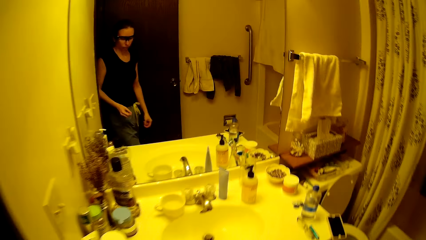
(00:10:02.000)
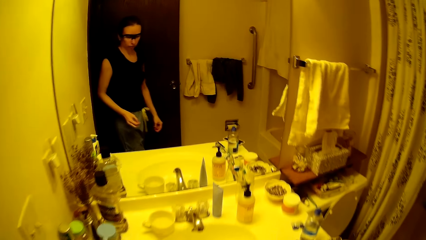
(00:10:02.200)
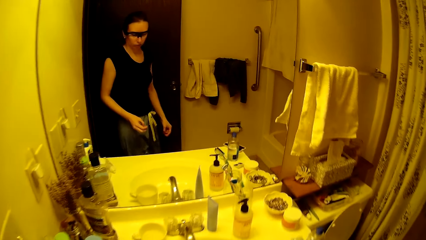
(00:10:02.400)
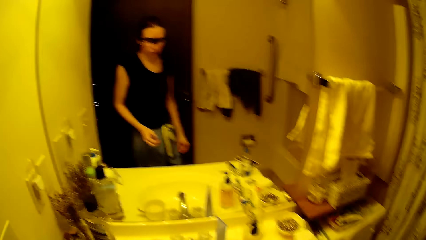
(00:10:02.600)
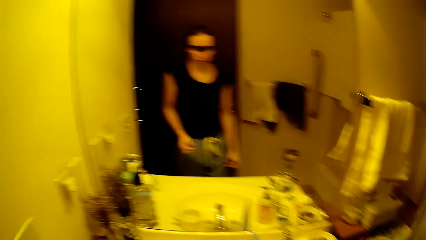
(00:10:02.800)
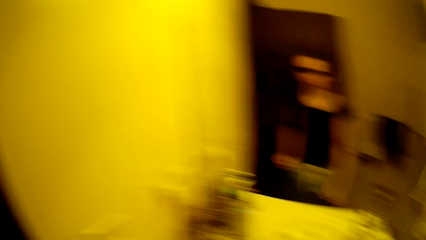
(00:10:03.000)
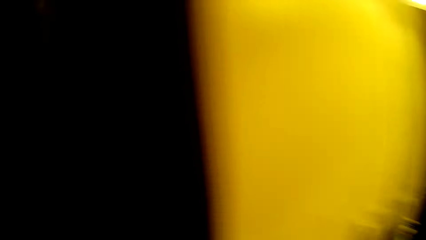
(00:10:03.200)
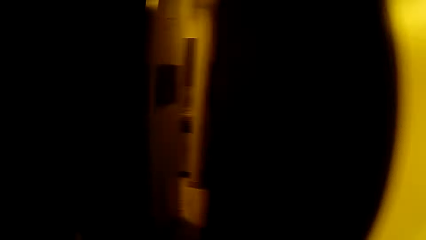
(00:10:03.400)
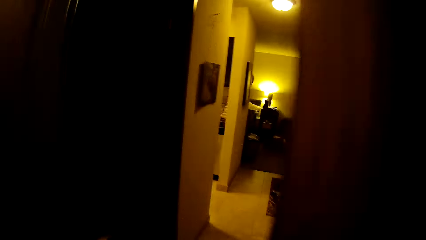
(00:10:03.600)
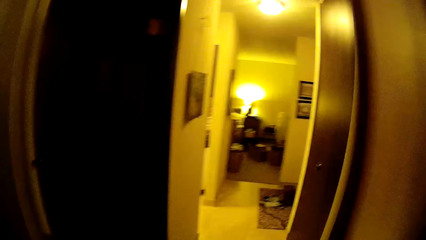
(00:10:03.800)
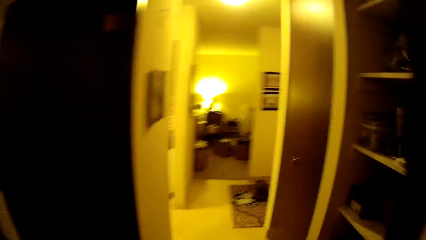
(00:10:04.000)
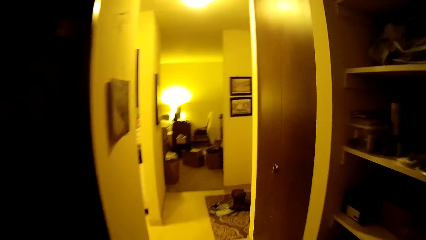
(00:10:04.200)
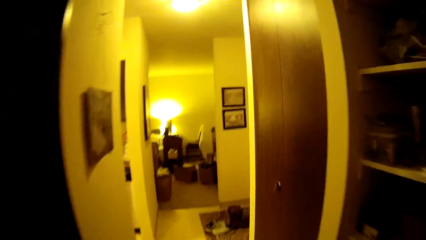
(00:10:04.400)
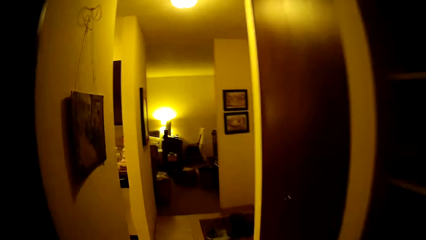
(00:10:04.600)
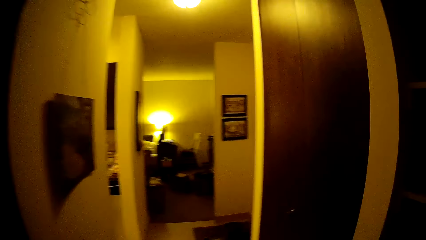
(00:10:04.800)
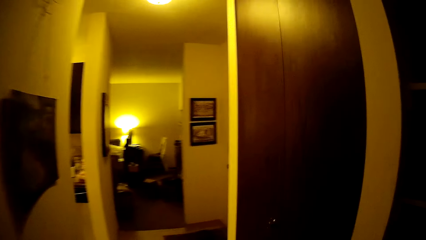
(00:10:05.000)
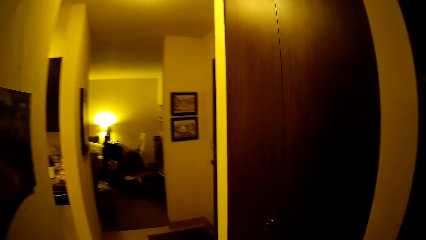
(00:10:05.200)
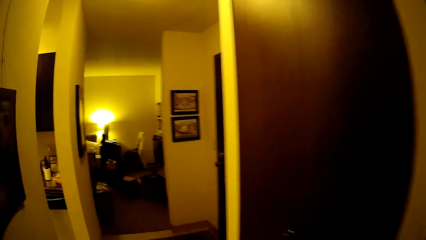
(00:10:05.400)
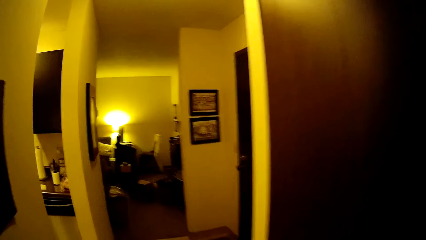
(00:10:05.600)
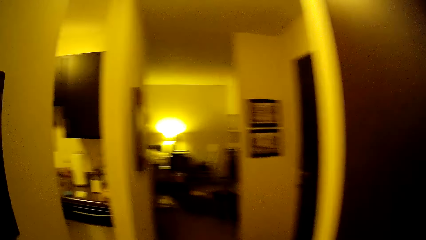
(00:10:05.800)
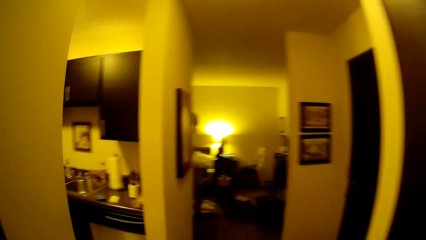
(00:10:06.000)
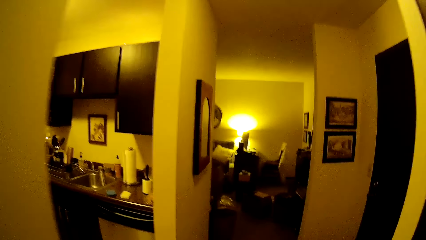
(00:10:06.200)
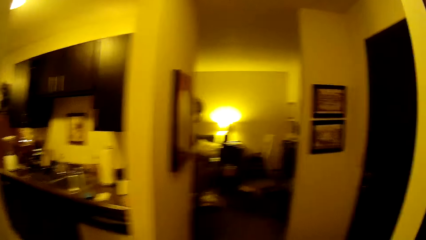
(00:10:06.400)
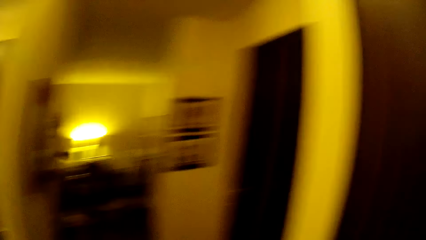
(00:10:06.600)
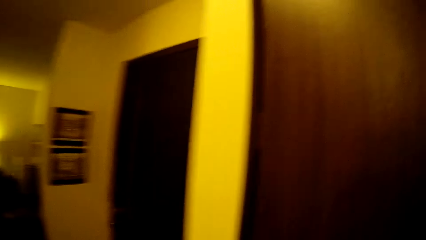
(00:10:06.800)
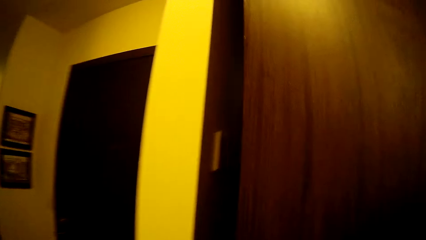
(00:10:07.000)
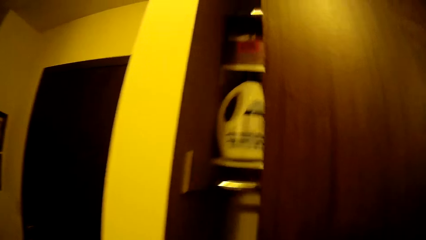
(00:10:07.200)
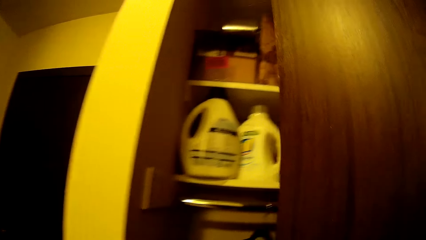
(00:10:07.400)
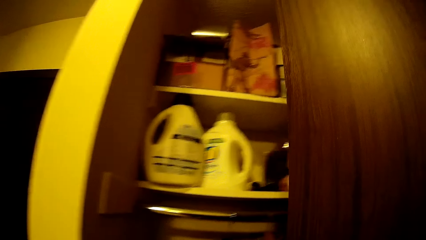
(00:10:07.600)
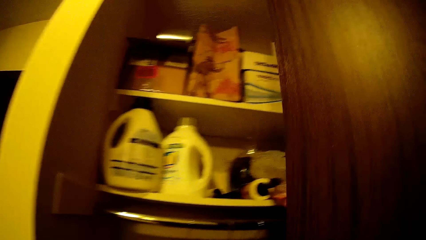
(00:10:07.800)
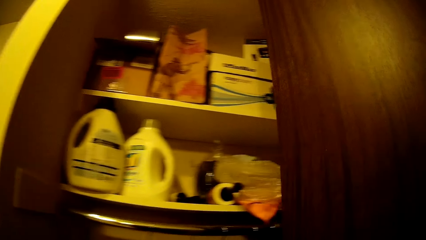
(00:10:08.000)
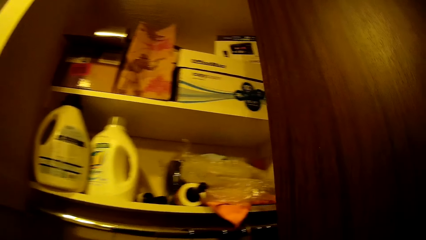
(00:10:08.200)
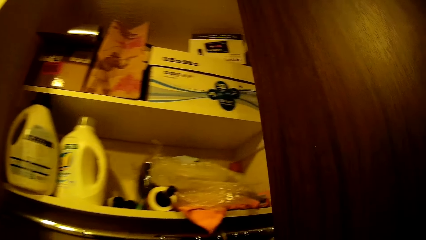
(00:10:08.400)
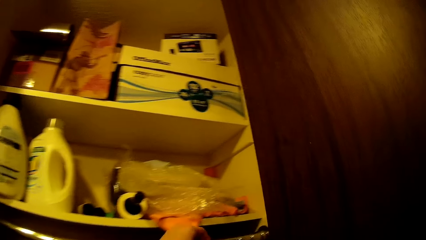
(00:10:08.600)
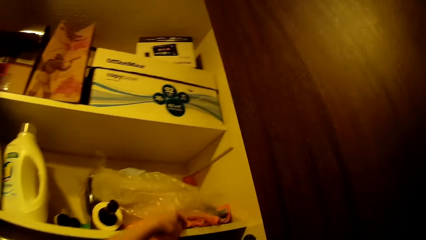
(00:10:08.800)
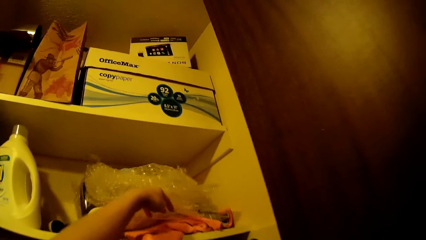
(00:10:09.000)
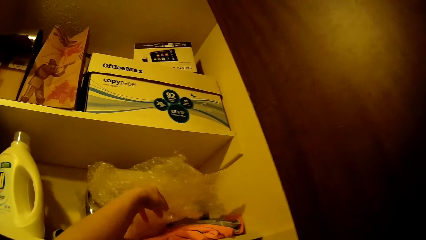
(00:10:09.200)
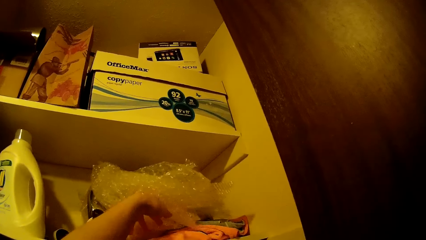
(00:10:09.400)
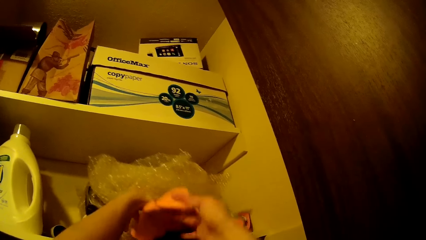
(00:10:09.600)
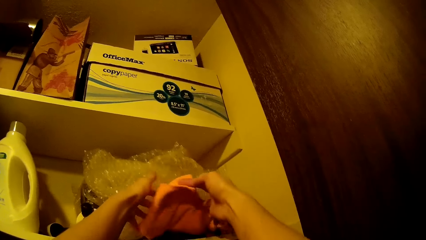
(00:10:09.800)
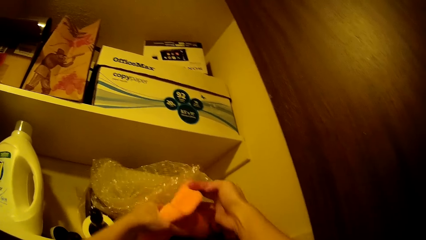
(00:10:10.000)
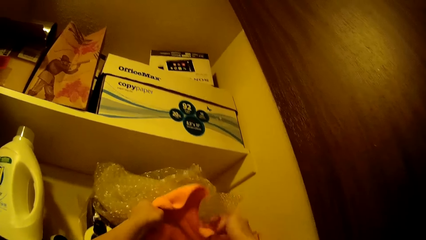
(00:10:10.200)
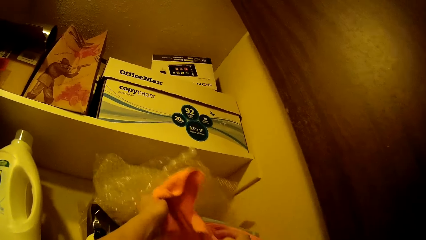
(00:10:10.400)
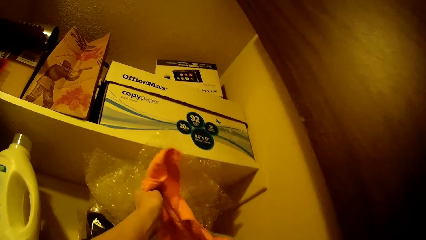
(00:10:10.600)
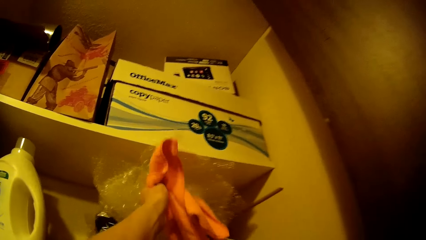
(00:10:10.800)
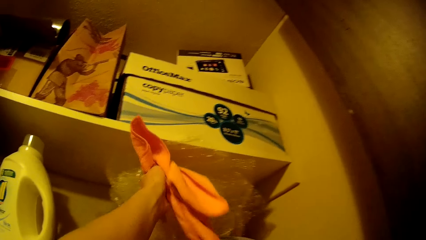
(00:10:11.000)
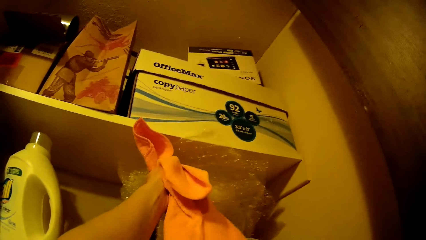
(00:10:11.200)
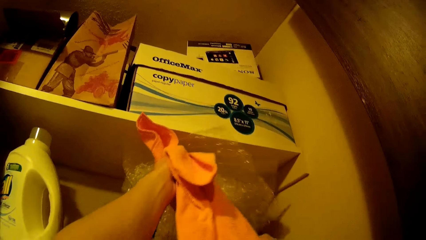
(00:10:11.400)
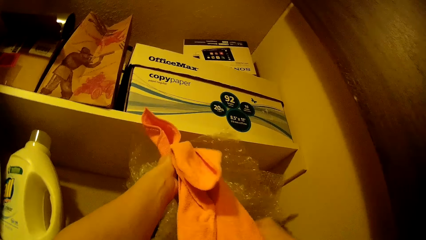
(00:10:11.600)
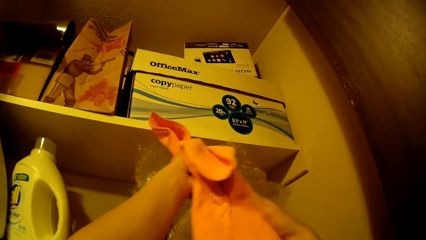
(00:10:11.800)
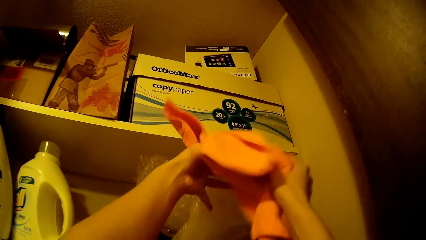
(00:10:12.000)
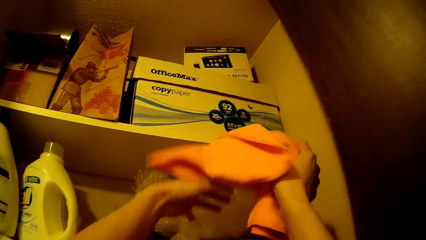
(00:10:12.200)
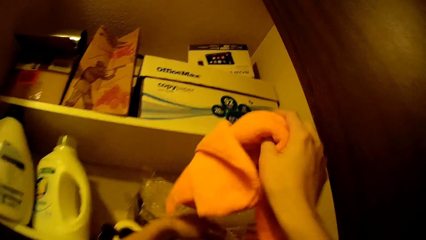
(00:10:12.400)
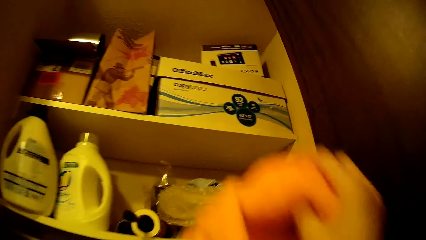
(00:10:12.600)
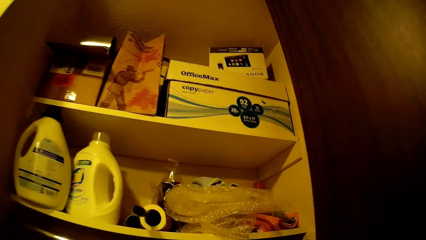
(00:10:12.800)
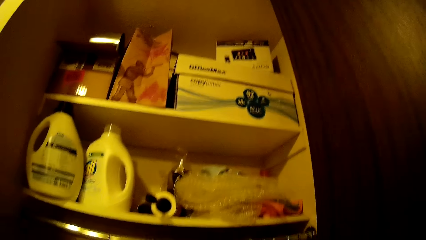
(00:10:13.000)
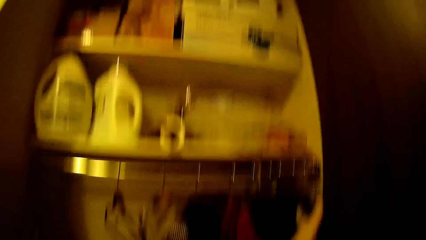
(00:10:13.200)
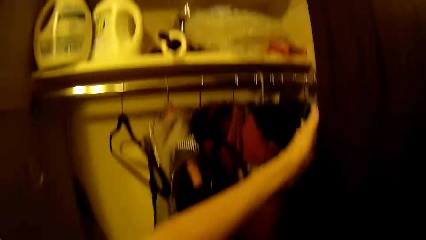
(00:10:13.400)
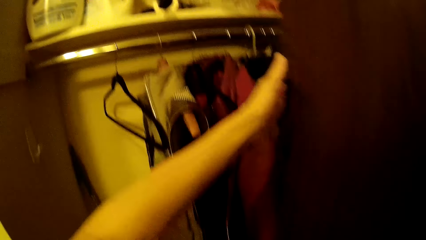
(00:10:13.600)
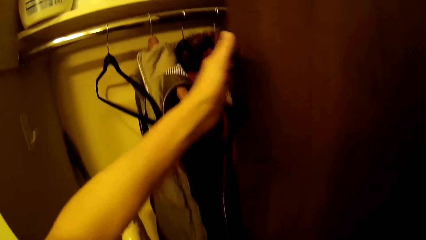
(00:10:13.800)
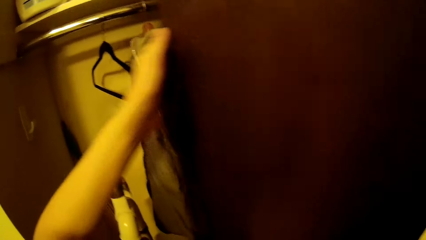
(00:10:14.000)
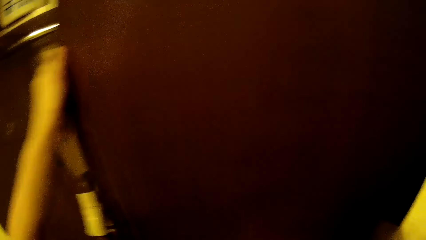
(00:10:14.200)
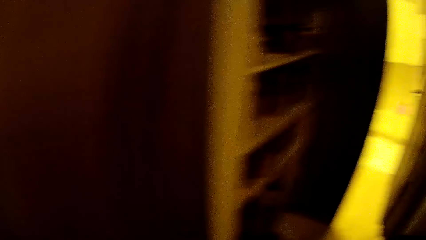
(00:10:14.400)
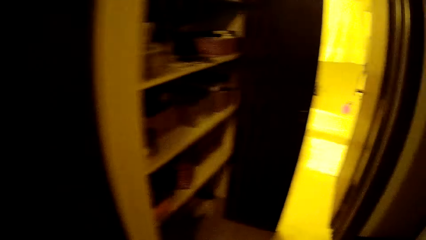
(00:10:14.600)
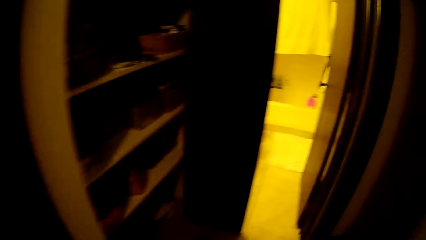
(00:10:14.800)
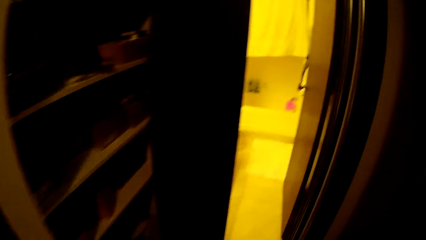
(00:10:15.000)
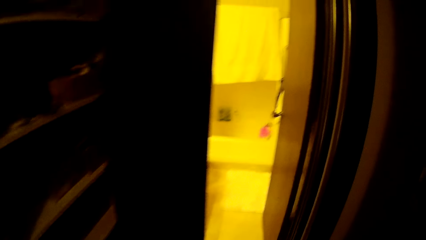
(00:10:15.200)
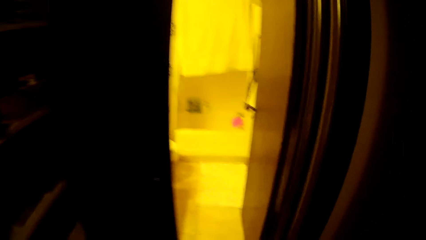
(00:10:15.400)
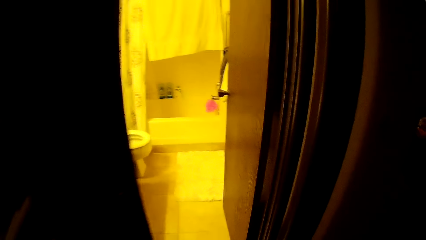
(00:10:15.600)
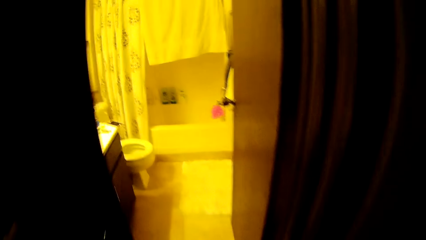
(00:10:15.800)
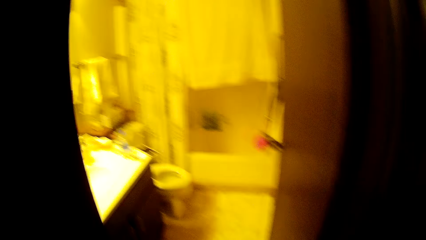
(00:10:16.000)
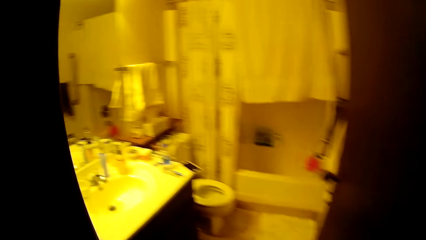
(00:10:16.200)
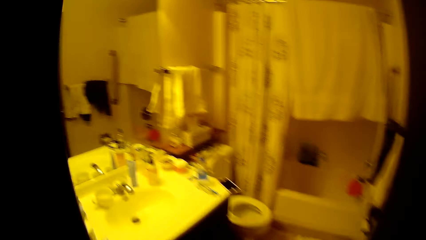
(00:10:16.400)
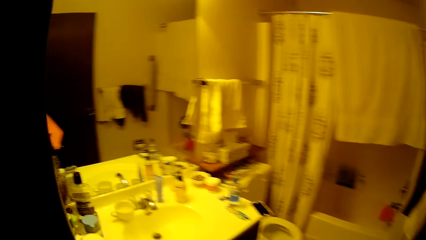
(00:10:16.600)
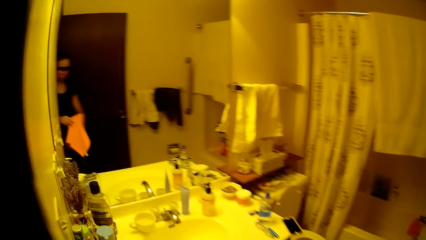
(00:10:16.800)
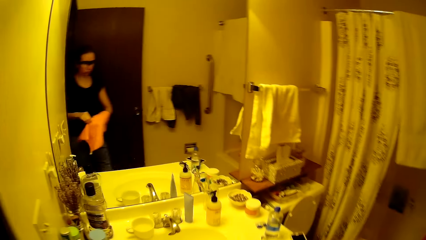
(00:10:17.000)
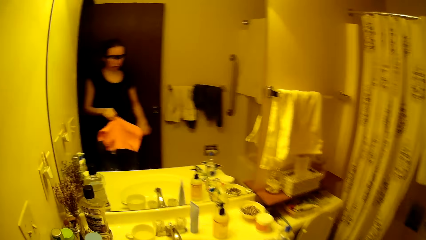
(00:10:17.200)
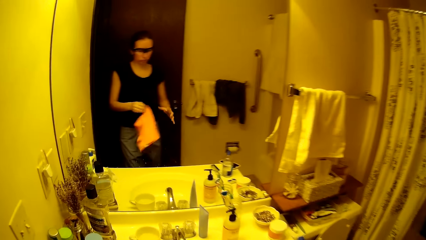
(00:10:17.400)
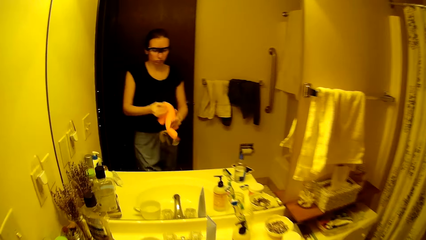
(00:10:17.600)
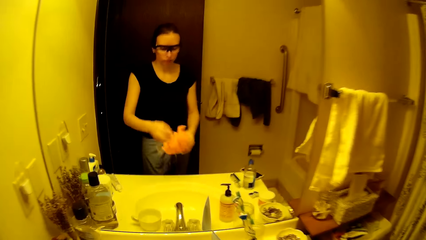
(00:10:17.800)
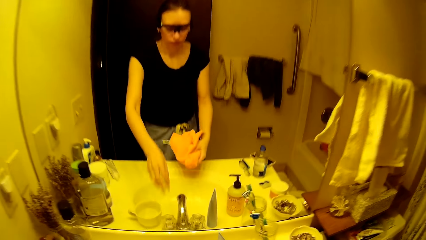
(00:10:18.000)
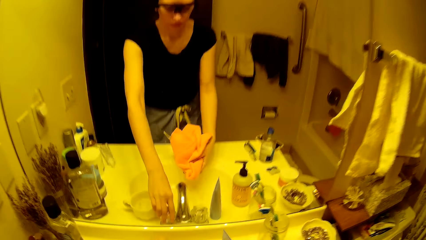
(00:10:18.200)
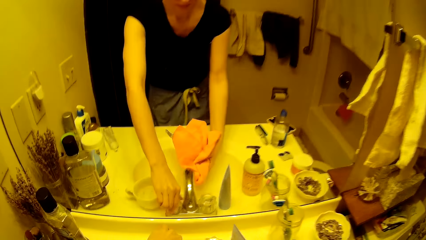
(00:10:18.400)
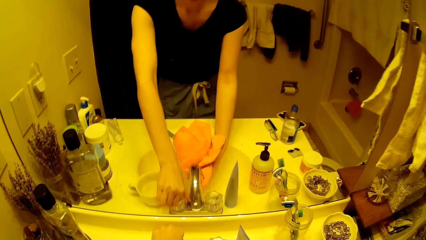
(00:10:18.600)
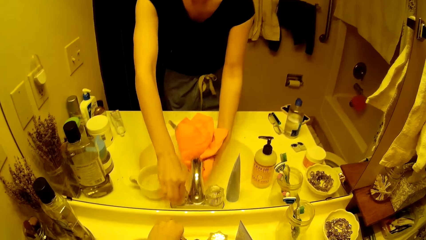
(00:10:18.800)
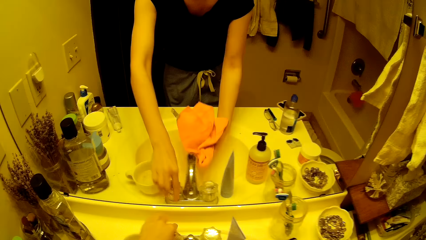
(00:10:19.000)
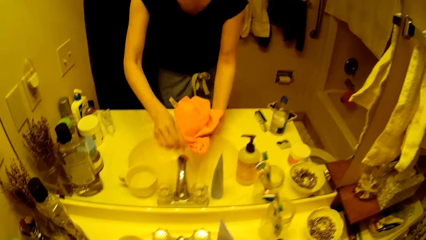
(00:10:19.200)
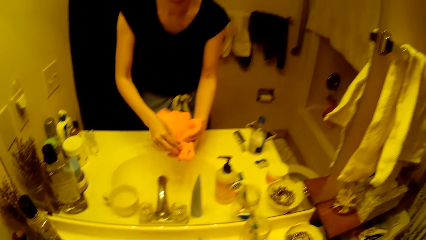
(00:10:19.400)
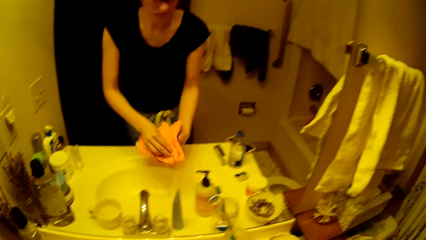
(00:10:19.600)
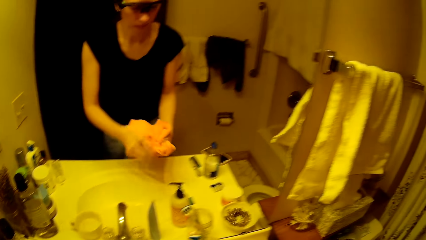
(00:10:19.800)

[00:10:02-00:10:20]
The camera wearer walks out of the toilet facility. She pulls out a towel from a wardrobe. She moves the polyethylene paper in the cabinet. She closes the wardrobe with her left hand. She walks into the toilet facility. She puts on the tap in the sink with her right hand.
